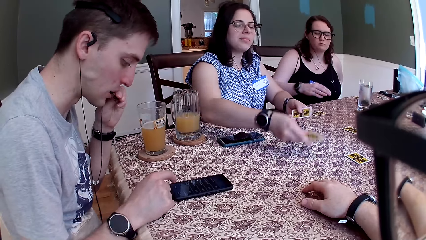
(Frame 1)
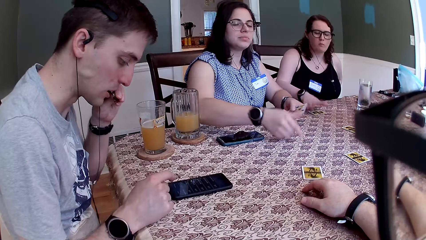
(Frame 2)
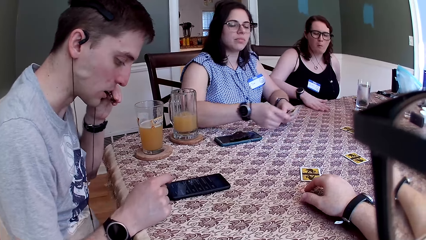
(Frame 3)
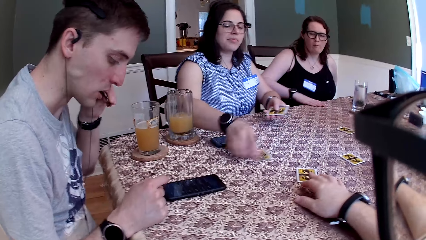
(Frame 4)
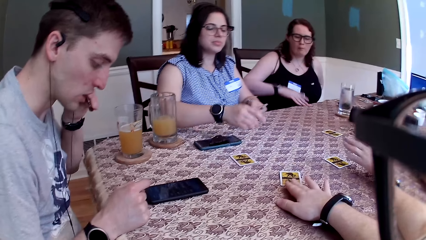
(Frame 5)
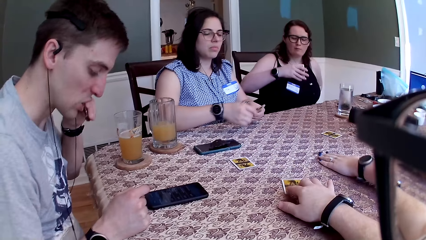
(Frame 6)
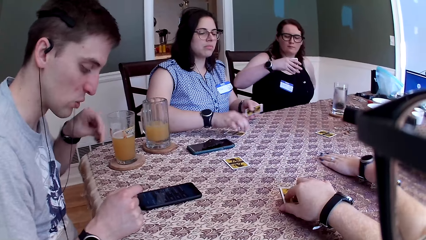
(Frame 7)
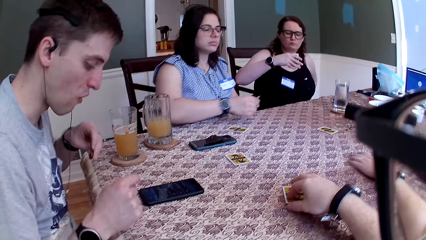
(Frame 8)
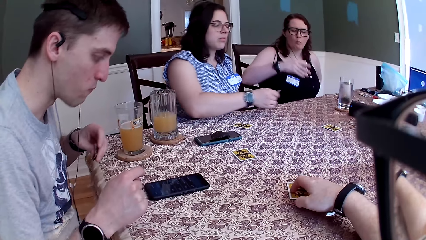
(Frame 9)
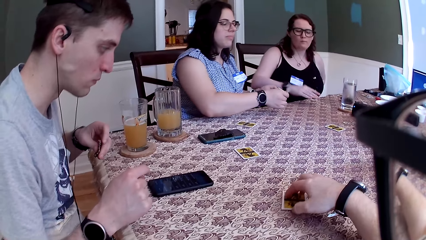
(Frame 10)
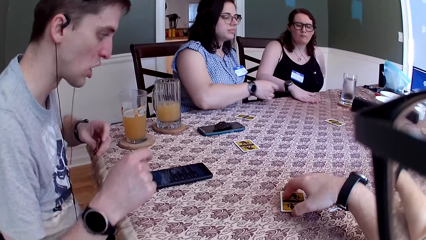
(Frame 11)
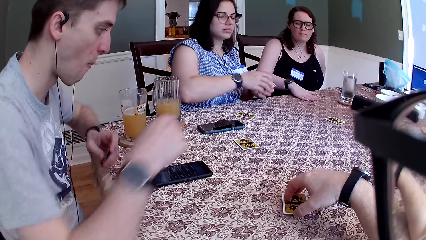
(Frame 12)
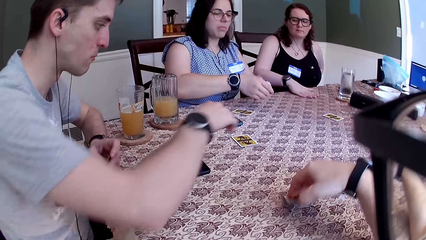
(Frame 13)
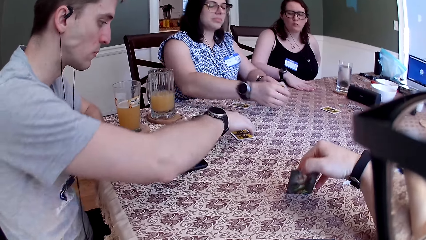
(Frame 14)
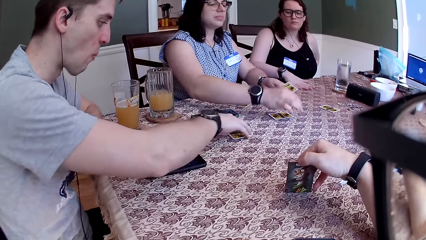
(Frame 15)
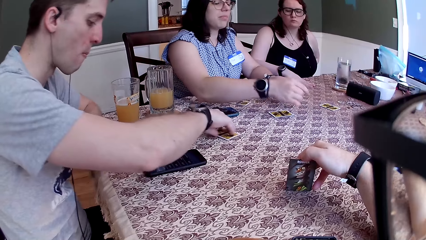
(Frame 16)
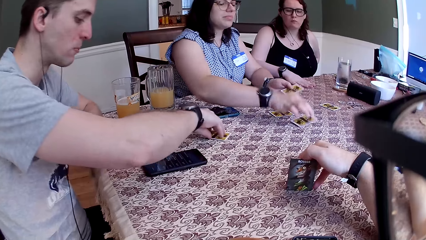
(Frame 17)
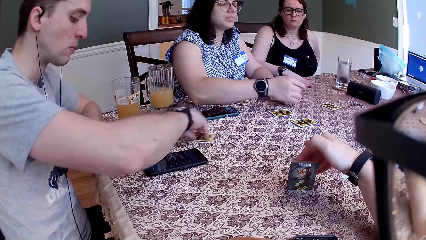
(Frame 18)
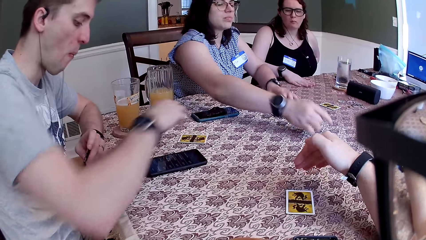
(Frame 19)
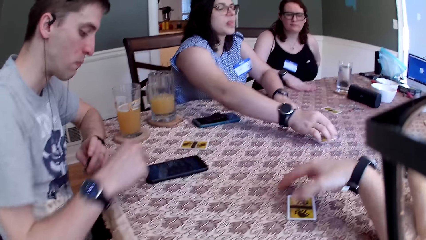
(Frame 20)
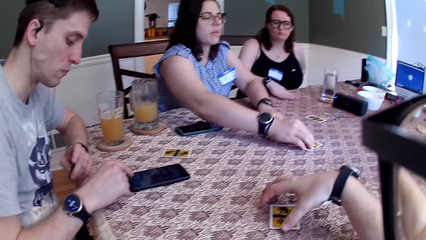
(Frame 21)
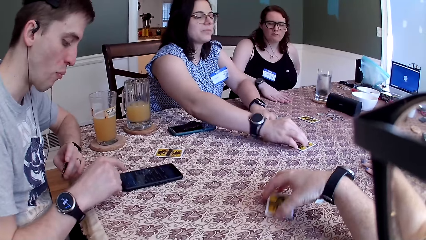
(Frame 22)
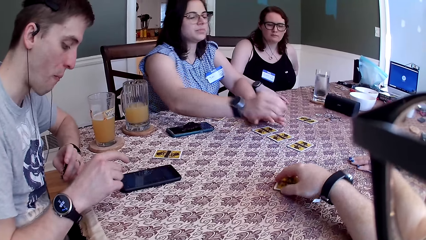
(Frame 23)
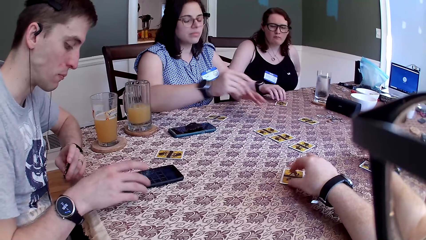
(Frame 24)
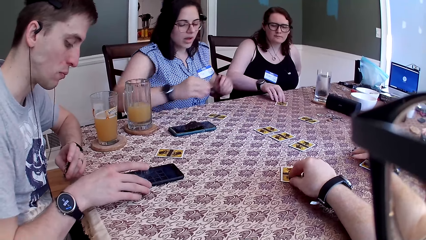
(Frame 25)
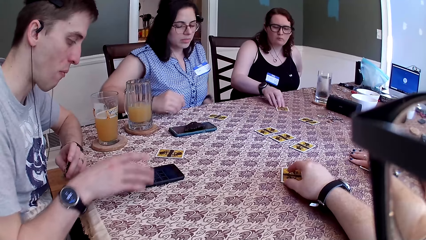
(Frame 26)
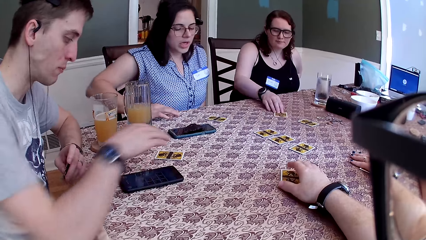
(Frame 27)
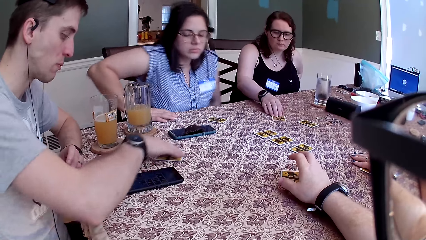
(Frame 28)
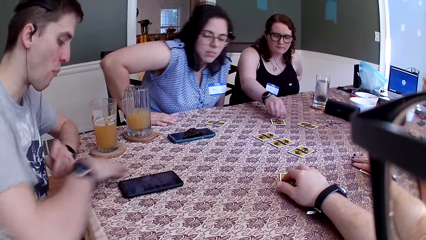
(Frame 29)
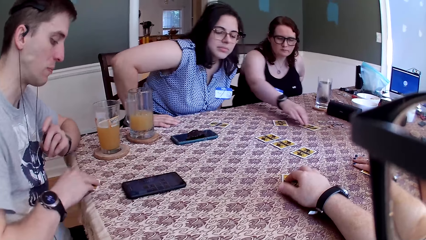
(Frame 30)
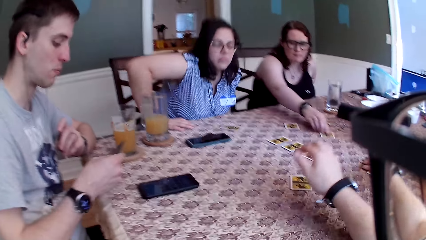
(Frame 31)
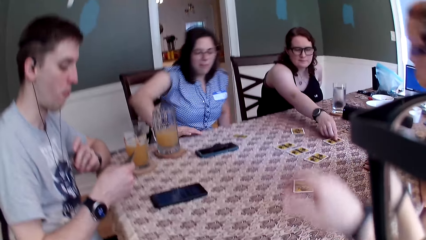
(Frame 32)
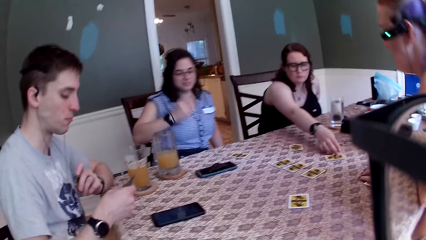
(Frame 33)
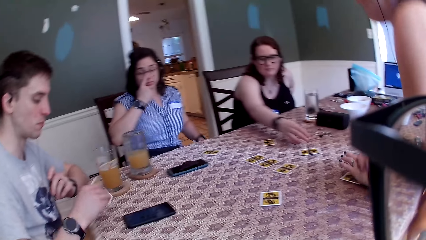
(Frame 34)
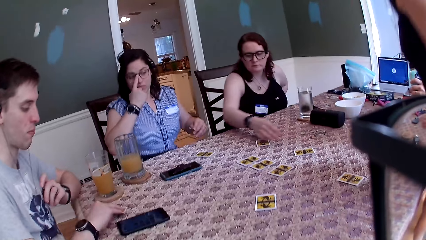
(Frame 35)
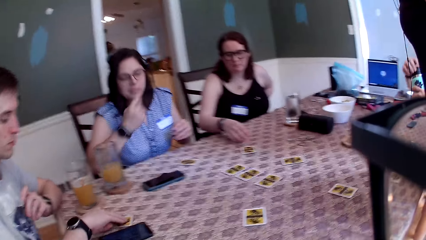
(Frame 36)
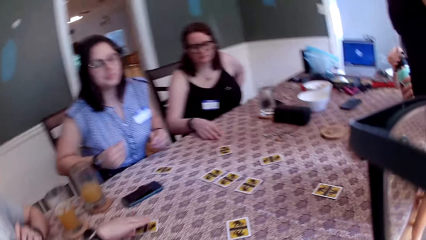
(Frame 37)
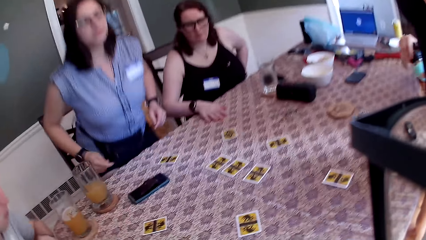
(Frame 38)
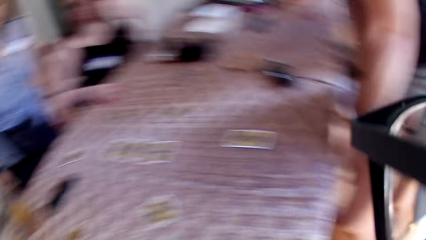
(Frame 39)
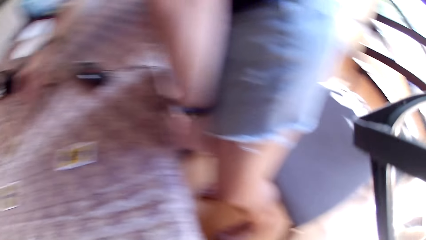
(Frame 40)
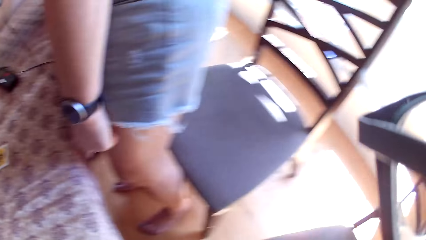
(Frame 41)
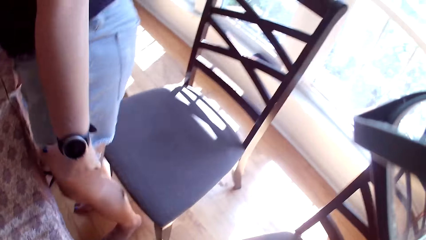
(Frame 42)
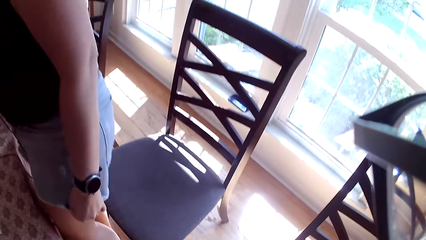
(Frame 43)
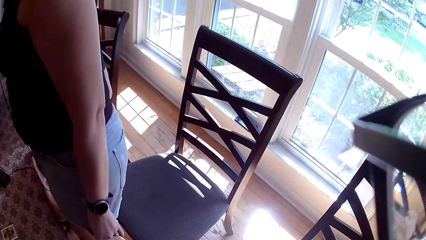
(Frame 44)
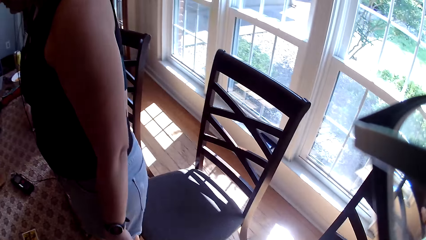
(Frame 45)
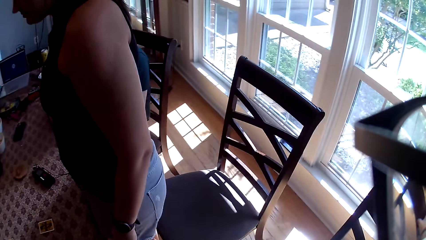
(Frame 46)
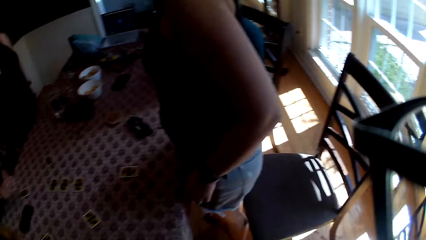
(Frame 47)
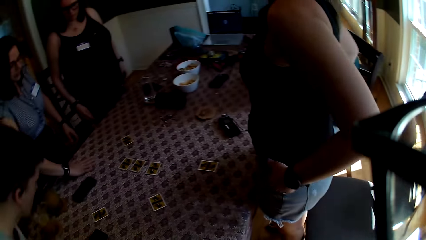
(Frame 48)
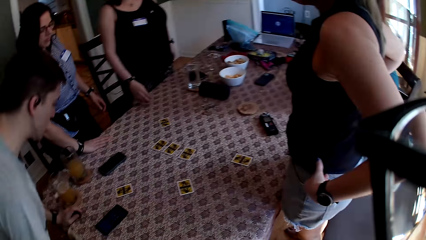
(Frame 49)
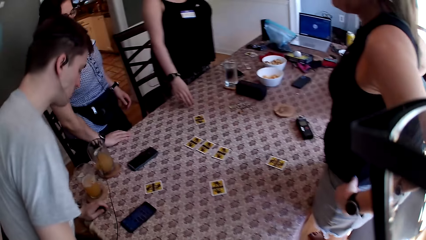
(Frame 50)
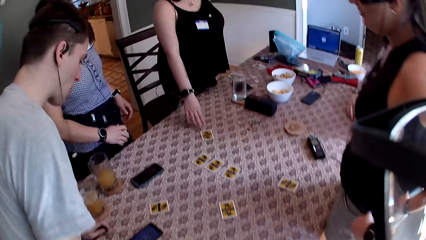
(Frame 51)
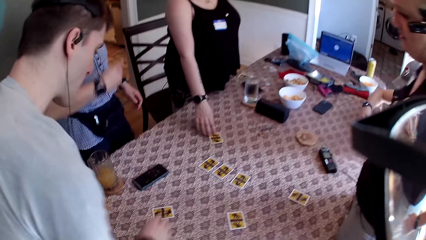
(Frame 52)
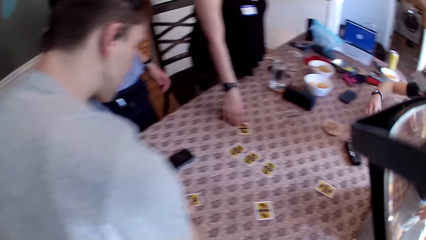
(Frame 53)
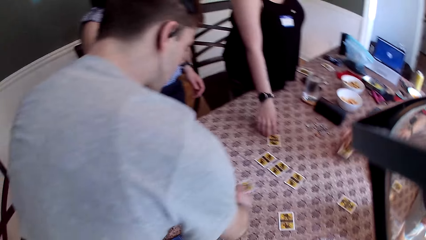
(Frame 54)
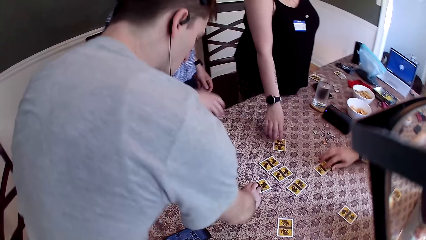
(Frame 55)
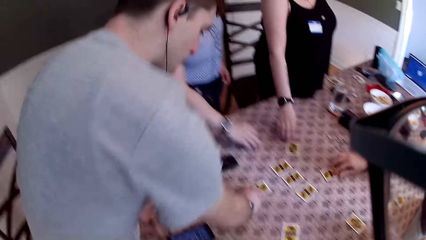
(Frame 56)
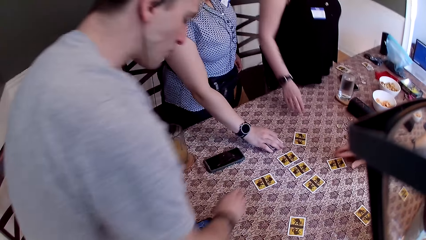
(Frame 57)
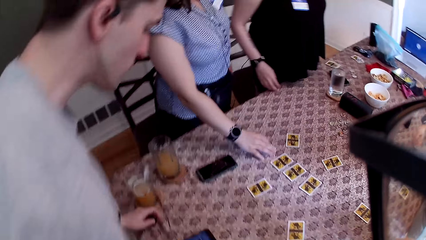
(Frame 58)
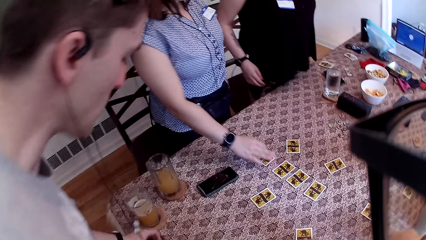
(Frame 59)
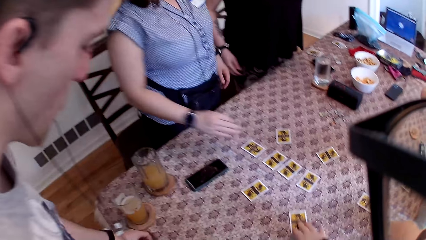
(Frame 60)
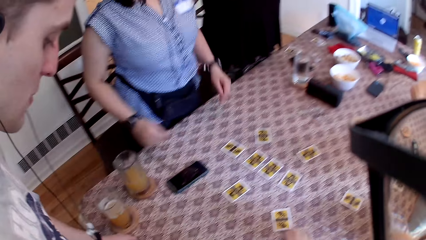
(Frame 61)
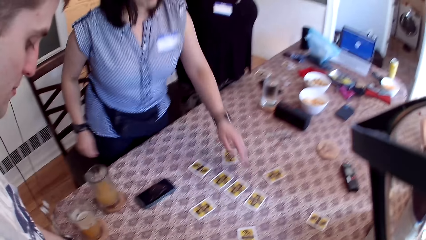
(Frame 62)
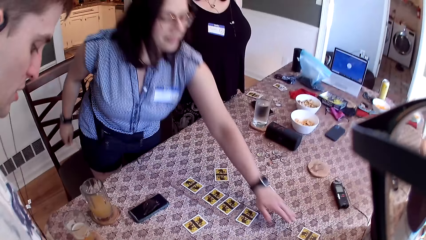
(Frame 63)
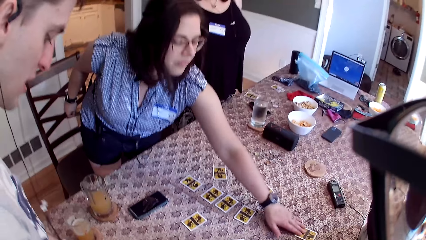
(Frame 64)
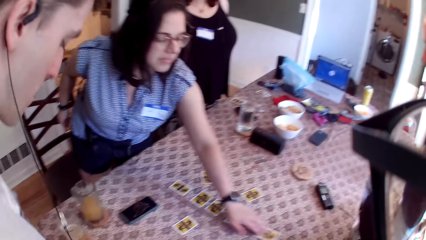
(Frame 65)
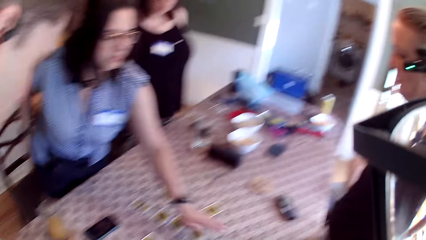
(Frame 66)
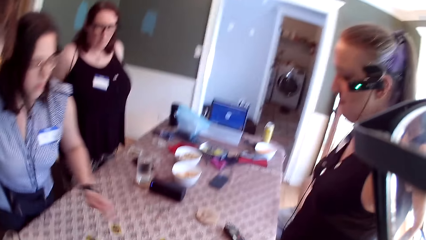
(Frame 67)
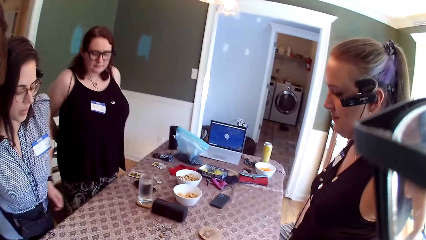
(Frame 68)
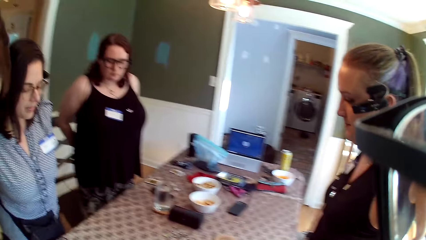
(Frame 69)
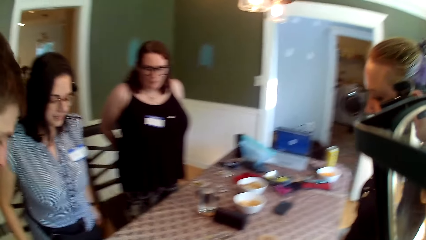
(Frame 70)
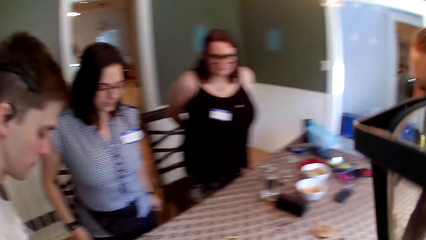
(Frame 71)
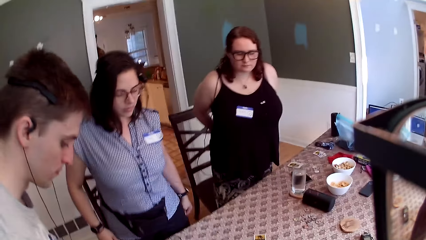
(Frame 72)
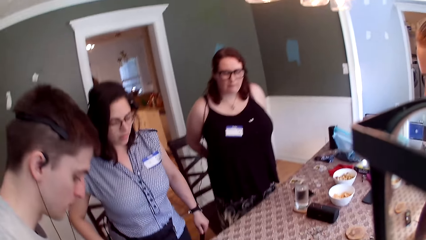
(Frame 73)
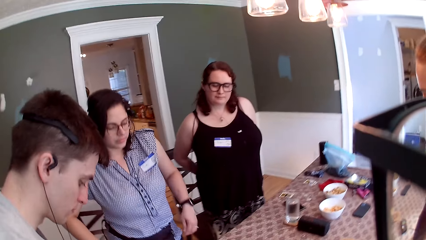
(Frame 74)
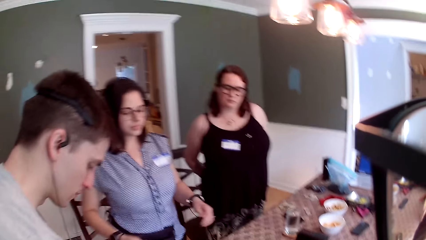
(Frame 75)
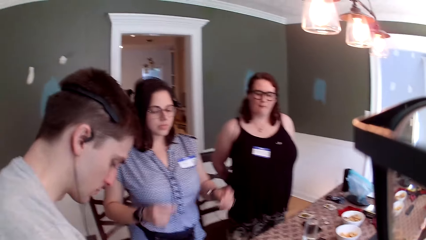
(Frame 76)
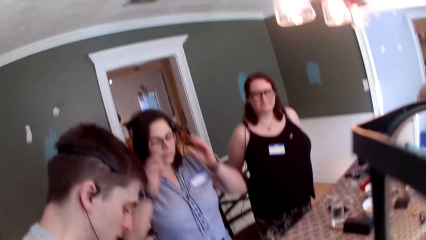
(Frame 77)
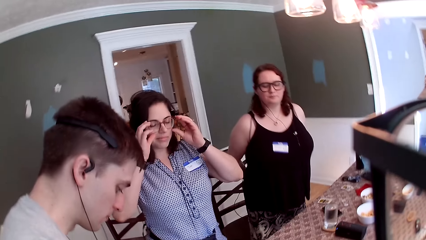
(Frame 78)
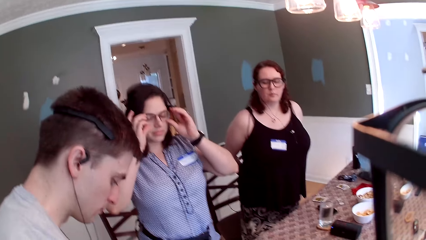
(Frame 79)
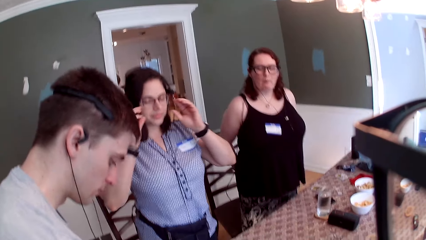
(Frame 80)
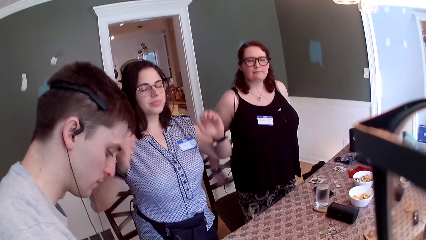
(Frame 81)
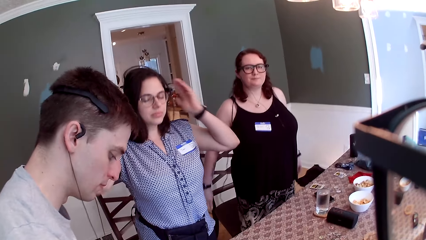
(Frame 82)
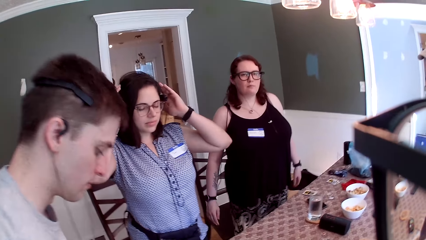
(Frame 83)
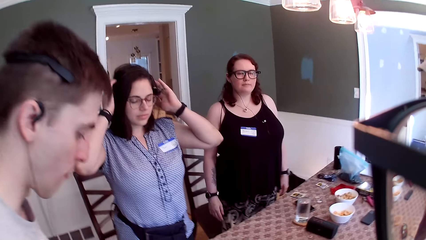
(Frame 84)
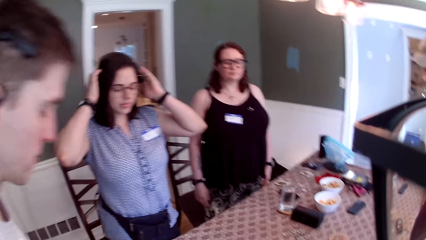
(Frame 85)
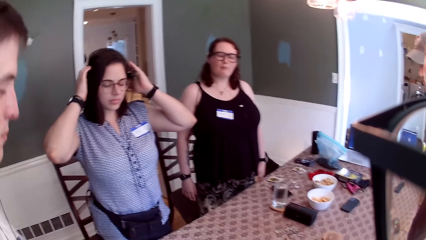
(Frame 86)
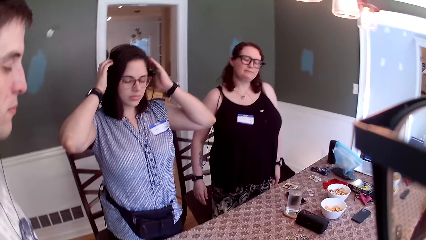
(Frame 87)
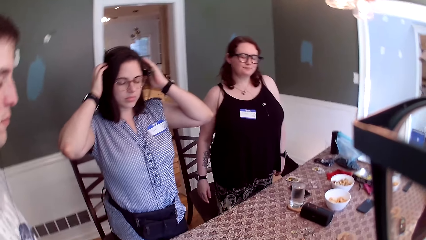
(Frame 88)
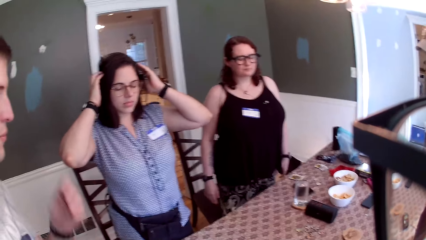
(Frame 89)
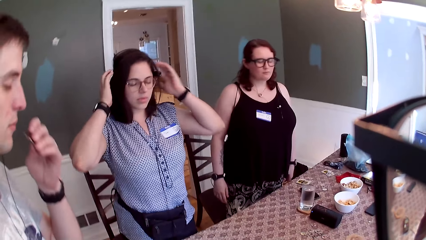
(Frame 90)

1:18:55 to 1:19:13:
The camera wearer plays the One Night Ultimate Daybreak game. A woman picks the card on the table with her right hand. Another woman drags the card on the table with her left hand. The camera wearer picks the cards on the table with his right hand. A third woman places some cards on the table with her right hand. A man pulls the card on the table with his right hand. The camera wearer drops the card on the table. He plays the One Night Ultimate Daybreak game with other people, and returns the card on the table with his right hand. The third woman places her right hand on the table and speaks to a group of people on the table. The first woman returns the card on the table with her right hand. The camera wearer stands up from a chair with other people. The man picks the card on the table with his right hand. The second woman stands from a chair. The man stands from a chair. The first woman stands from the chair. The third woman stands from a chair. Another man drops the card on the table with his right hand. The first woman drops the card on the table with her right hand. The first man drops the card on the table with his right hand. The third woman drops the card on the table with her right hand. The camera wearer speaks to a group of people on the table. The third woman touches a card on the table with her left hand and speaks to a group of people on the table. The camera wearer looks around.
